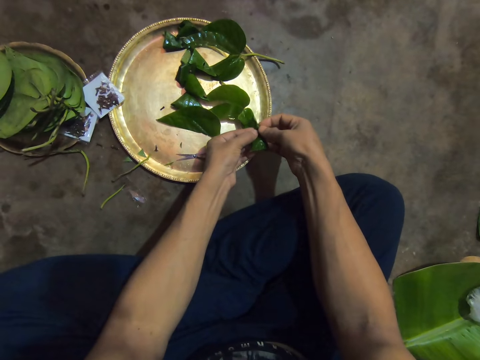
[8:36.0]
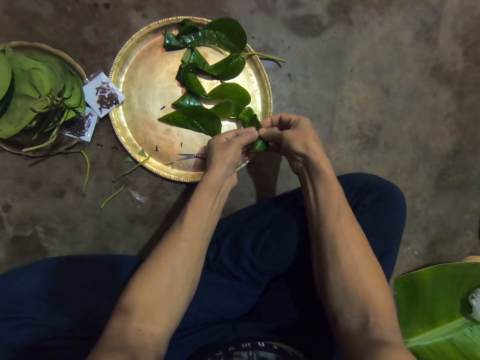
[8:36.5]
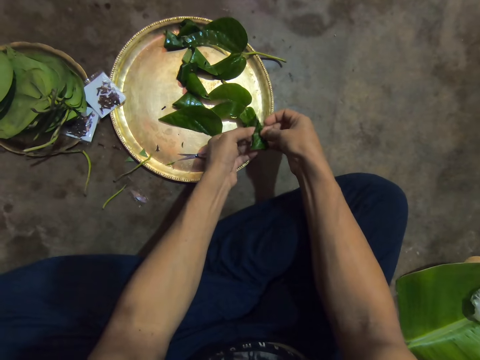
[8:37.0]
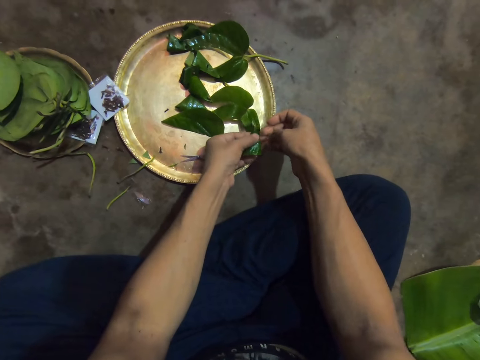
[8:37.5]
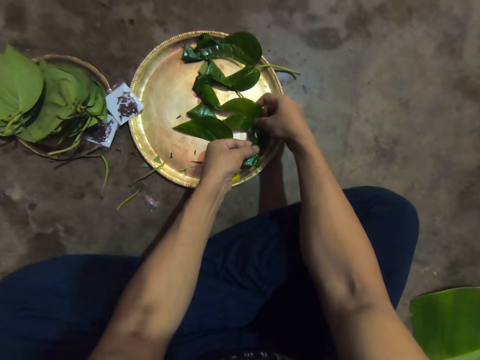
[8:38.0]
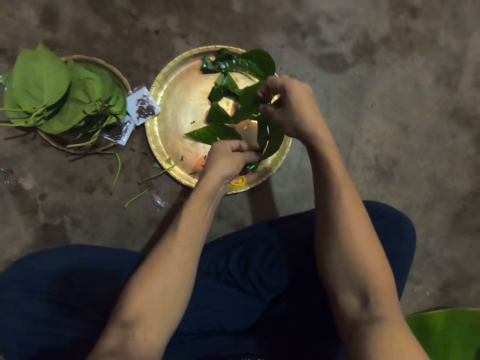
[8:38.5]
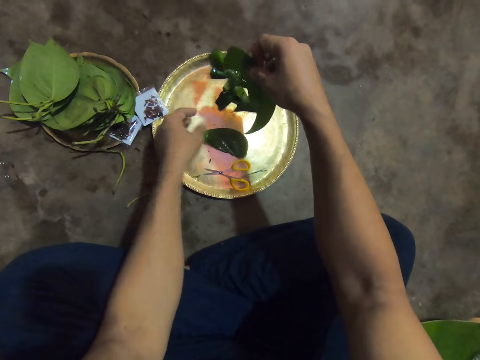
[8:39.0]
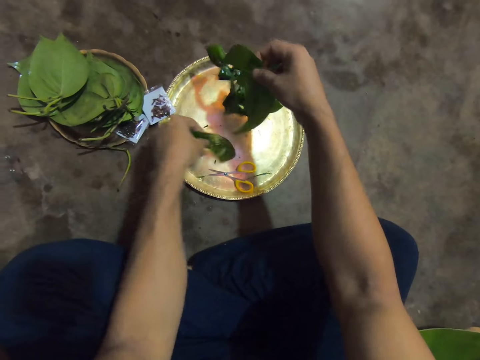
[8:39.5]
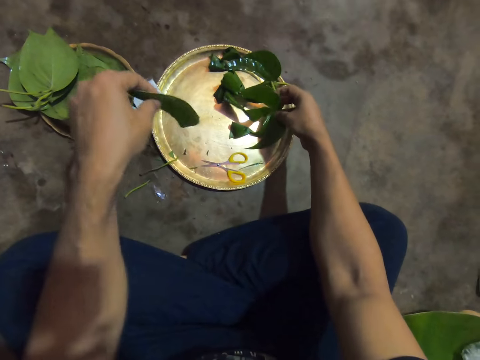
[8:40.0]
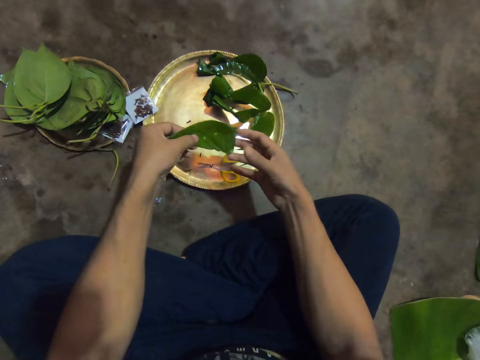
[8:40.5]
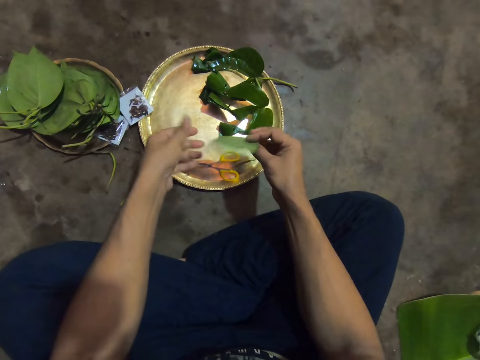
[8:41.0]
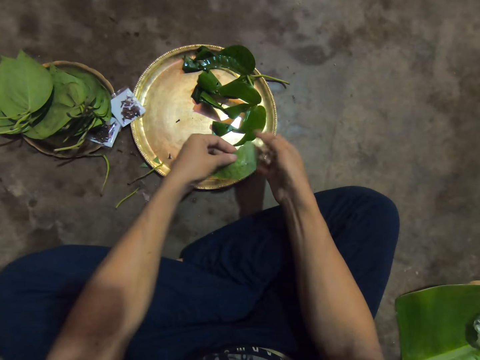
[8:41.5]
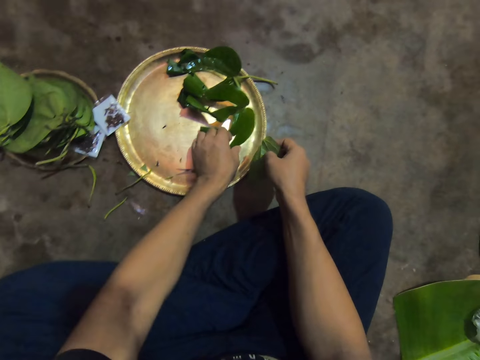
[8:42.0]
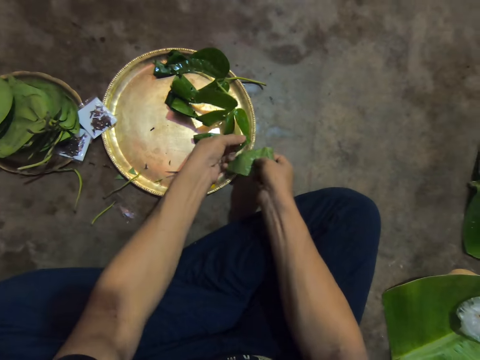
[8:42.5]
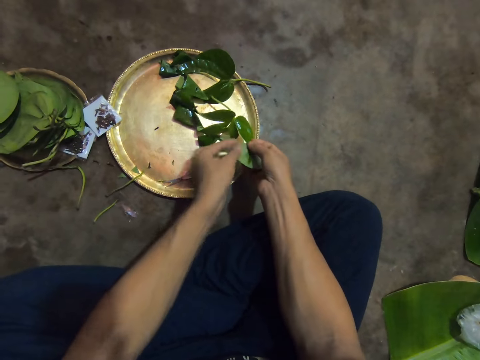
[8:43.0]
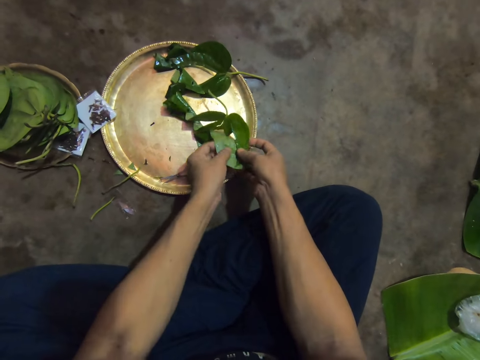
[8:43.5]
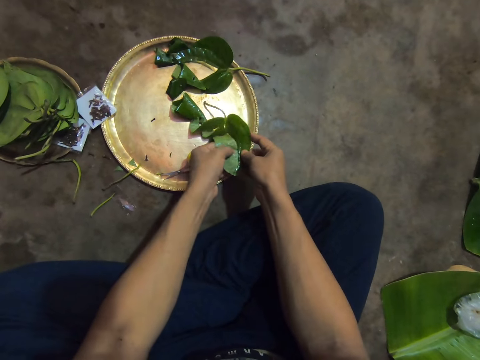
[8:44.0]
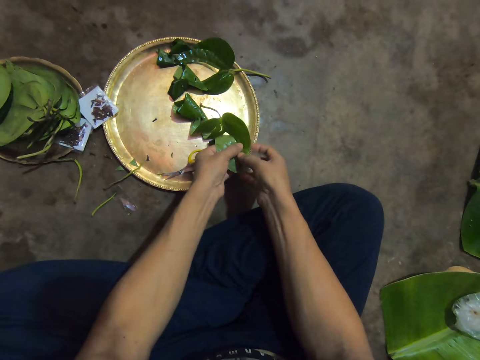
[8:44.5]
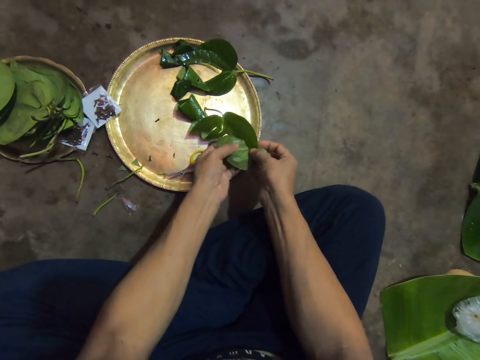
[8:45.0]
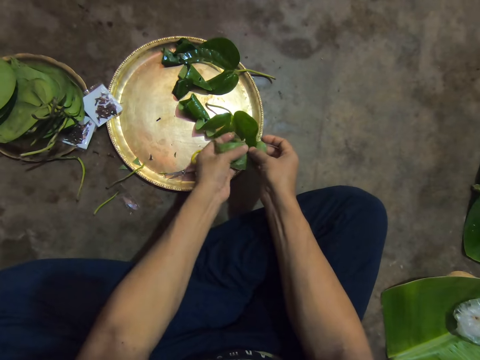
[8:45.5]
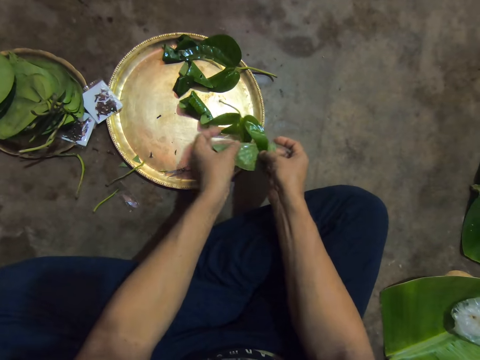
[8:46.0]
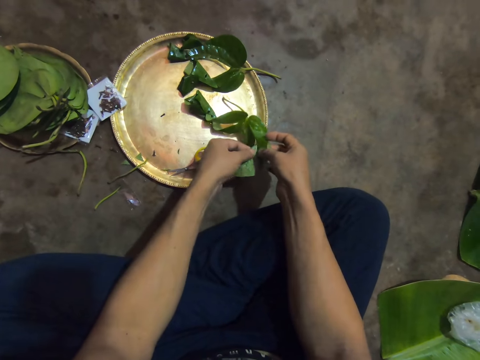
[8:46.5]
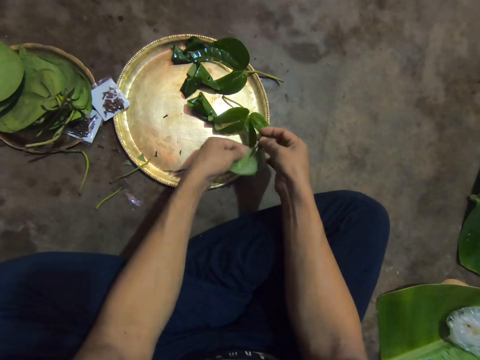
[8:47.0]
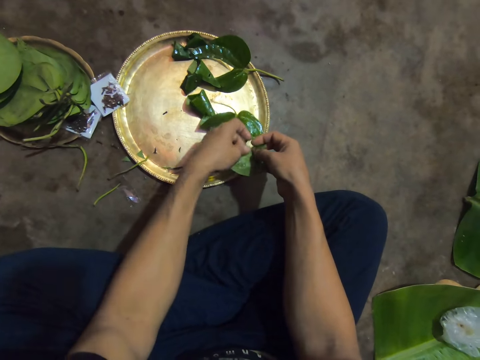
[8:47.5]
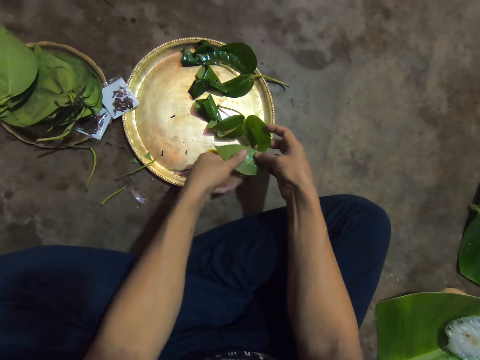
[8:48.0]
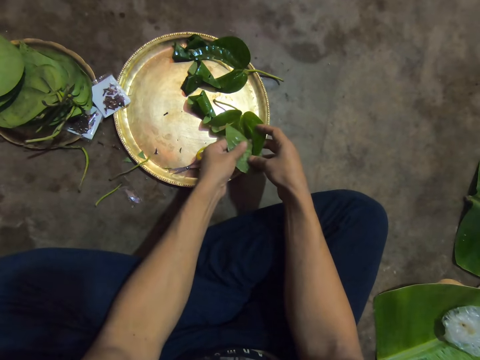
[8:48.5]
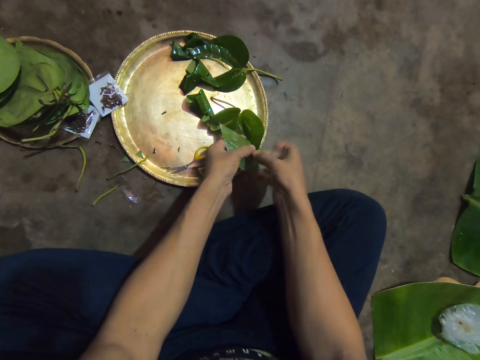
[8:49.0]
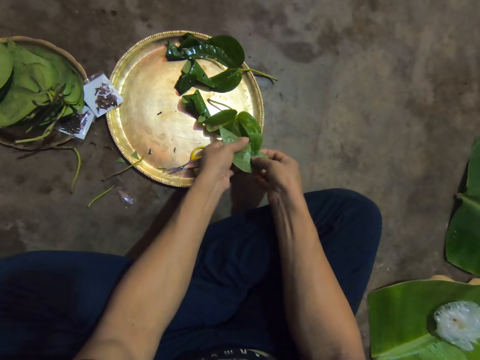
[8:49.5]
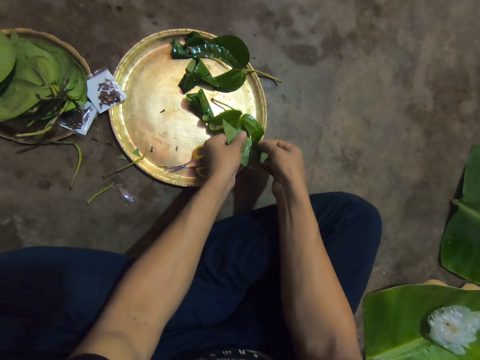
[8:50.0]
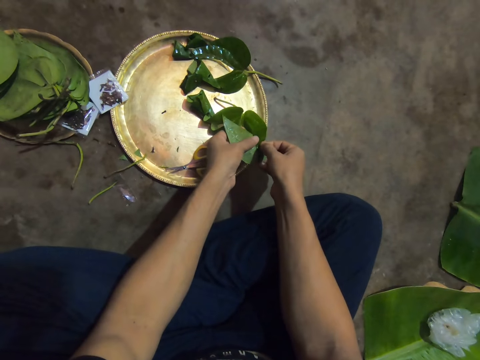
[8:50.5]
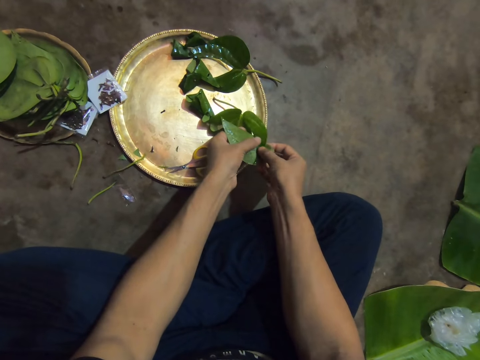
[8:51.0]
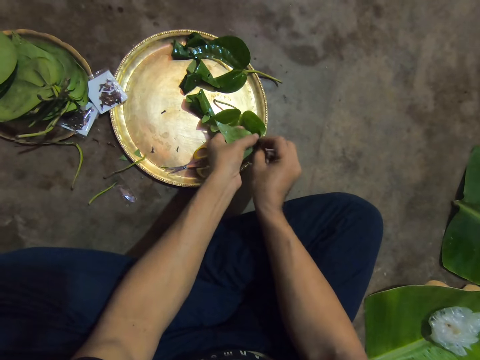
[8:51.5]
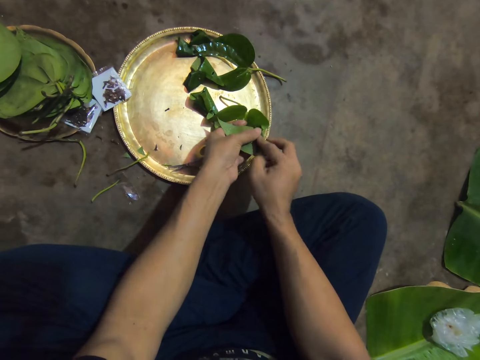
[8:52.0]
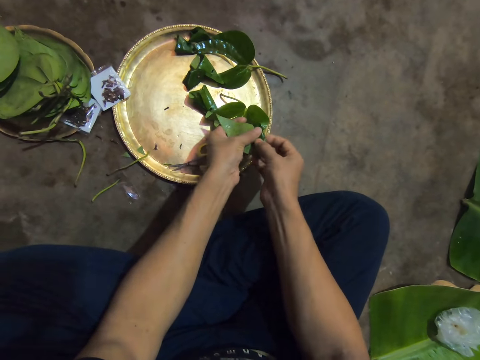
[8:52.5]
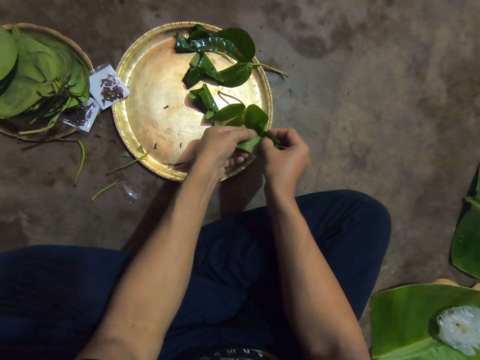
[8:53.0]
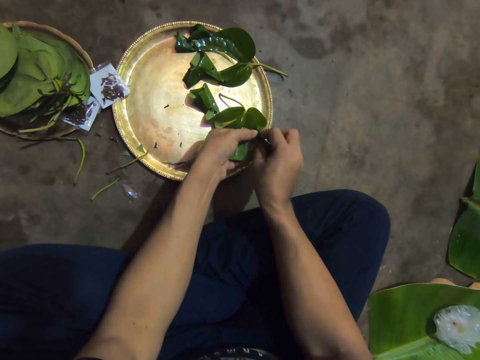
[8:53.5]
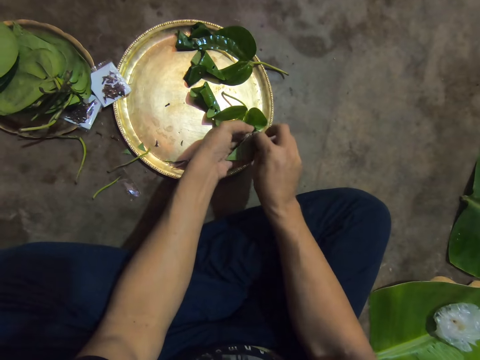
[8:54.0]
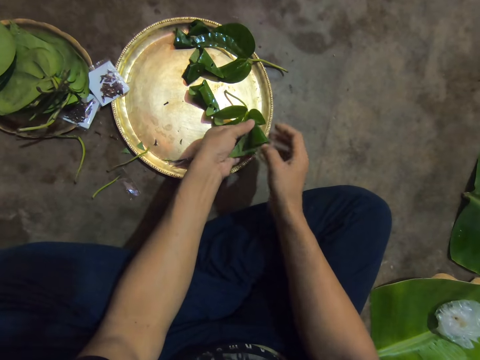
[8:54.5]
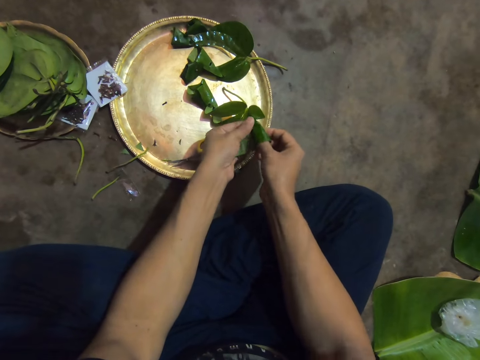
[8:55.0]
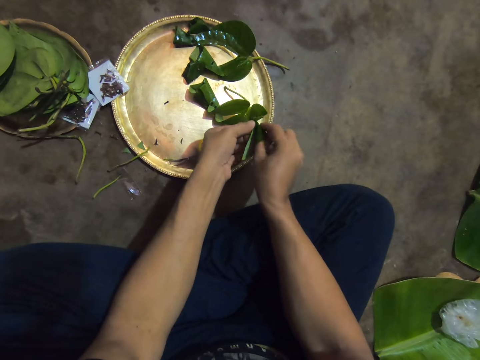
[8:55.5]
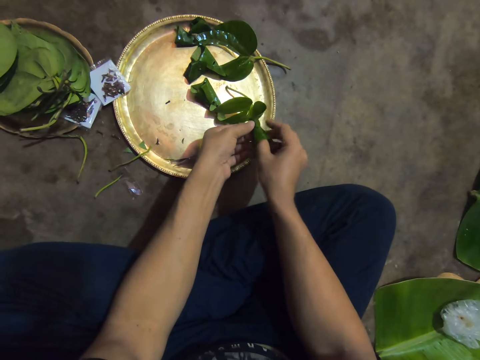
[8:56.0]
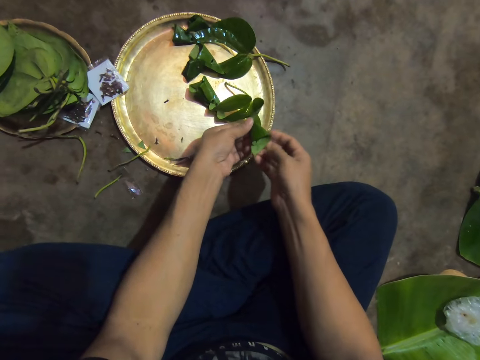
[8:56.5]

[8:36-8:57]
The camera wearer picks the leaves from the tray with his right hand. He picks a piece of leaf from the tray with his left hand. He places the leaves on the tray with his right hand. He passes the piece of leaf from his left hand to his right hand. He touches the piece of leaf in his right hand with his left hand. He holds the piece of leaf with his right hand. He turns the leaf. He lifts the leaf on the tray with his left hand. He holds the piece of leaf and the leaf together with both hands. He rolls the piece of leaf and the leaf together with both hands. He folds the leaf.

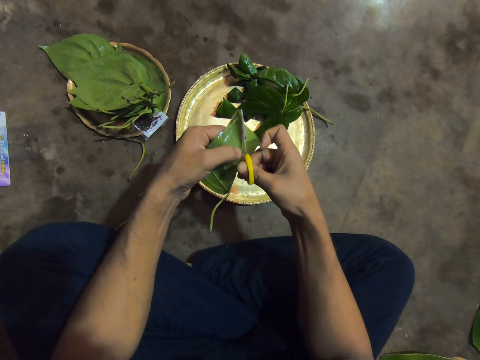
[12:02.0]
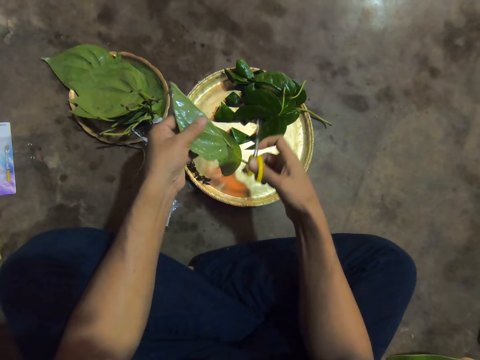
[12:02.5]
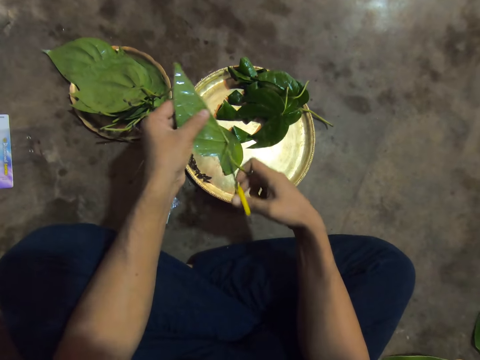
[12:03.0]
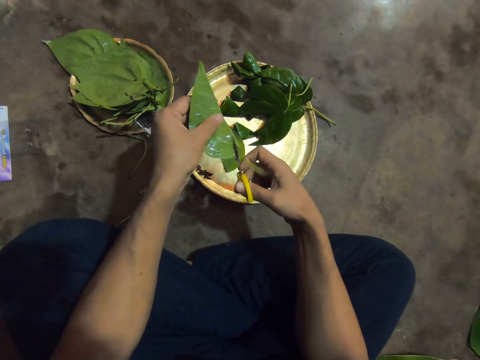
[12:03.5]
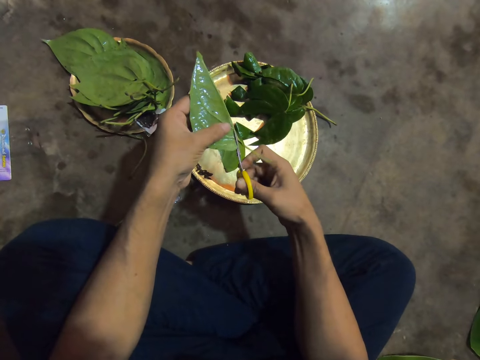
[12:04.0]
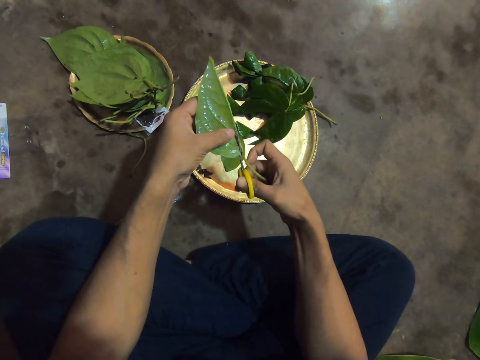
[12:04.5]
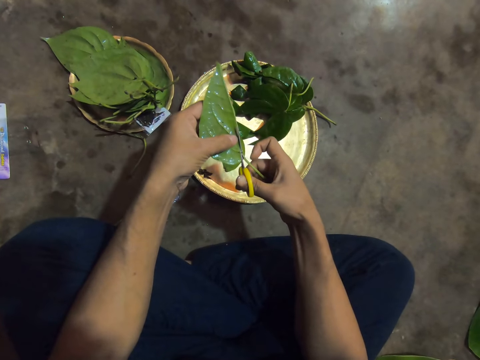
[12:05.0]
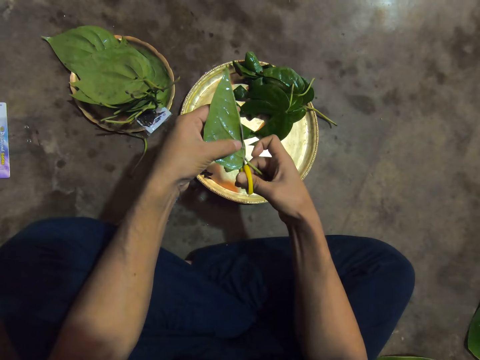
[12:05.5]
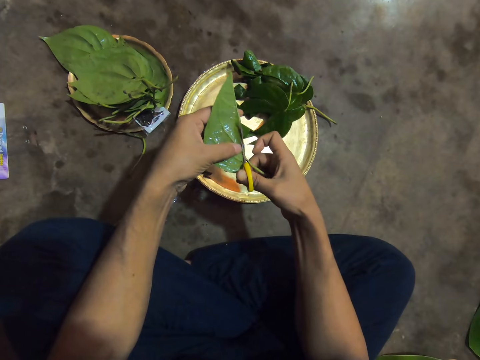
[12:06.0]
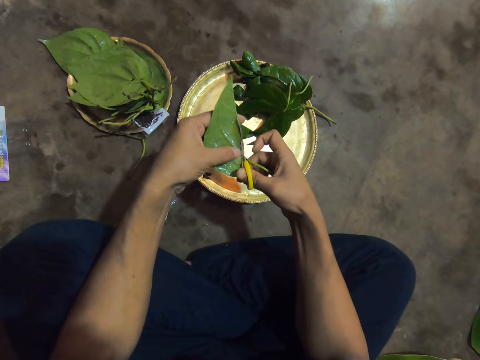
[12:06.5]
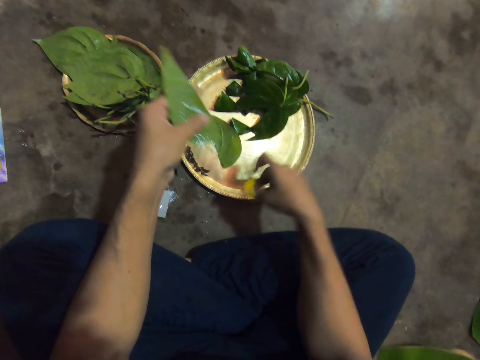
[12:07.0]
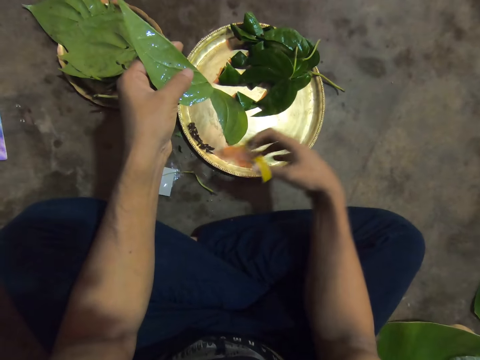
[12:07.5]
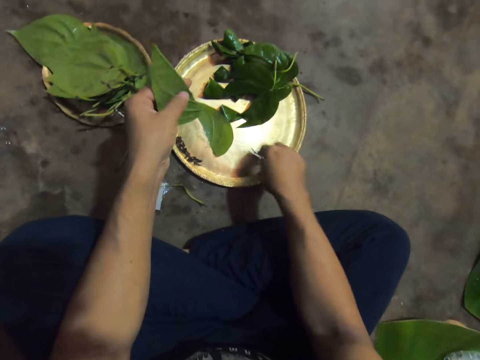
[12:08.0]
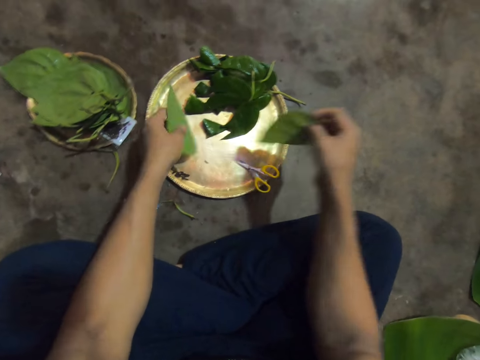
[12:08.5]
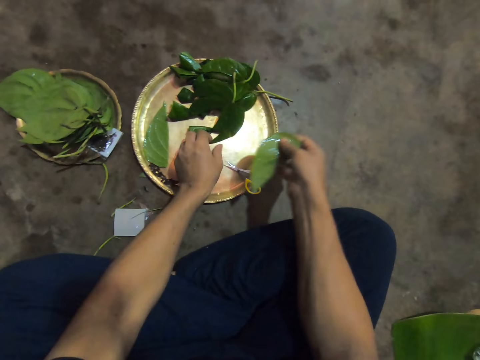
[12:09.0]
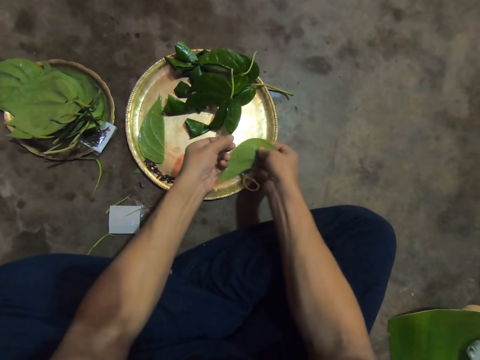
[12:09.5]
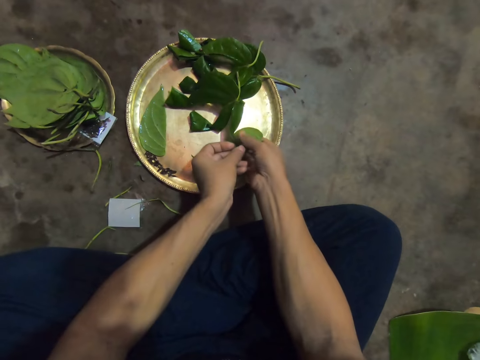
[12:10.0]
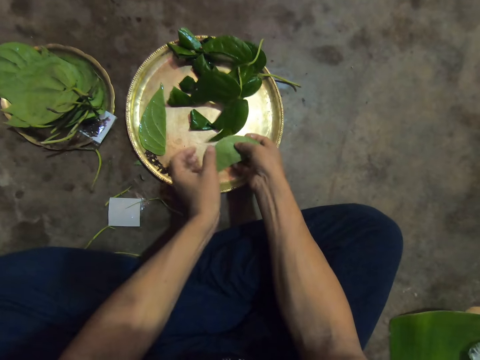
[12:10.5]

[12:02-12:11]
The camera wearer cuts a stem off the leaf in her left hand with the scissors in her right hand. She throws the stem on the ground from the scissors in her right hand. She places the scissors in the tray with her right hand. She takes a leaf from the tray with her right hand. She places the leaf in the tray with her left hand. She lifts the leaf from the tray with her left hand. She places the leaf in her right hand beneath the leaf in her left hand.
